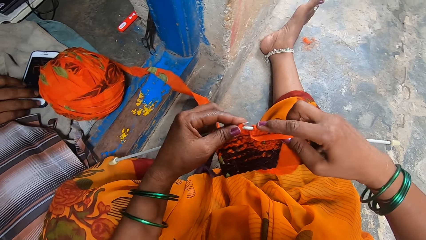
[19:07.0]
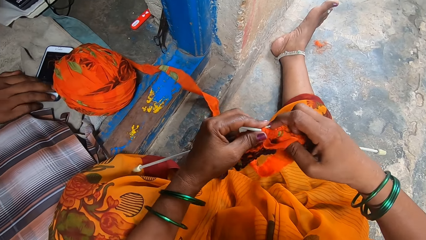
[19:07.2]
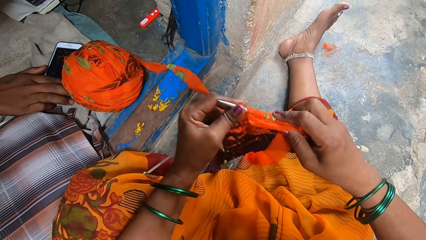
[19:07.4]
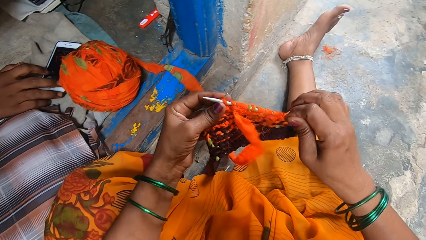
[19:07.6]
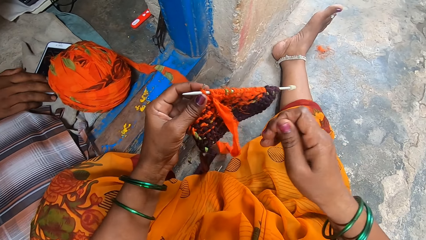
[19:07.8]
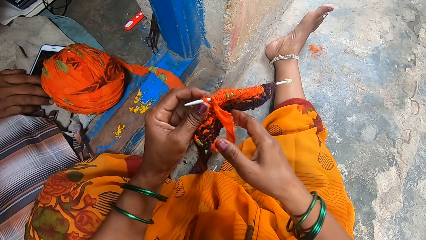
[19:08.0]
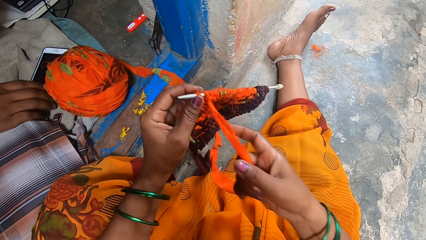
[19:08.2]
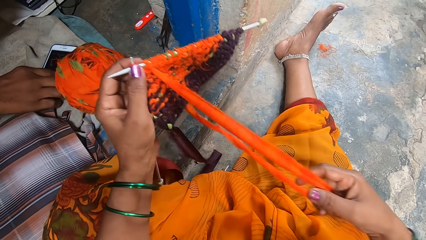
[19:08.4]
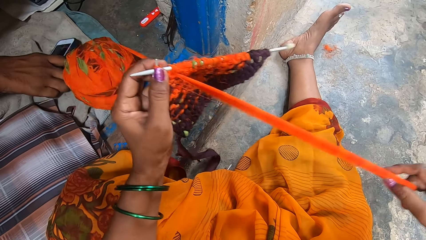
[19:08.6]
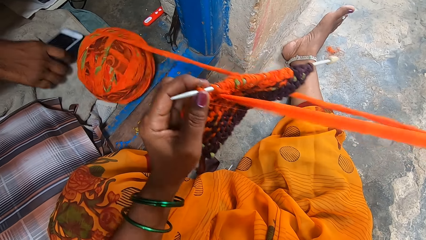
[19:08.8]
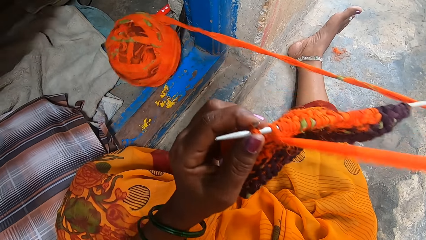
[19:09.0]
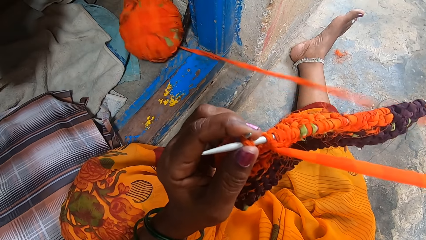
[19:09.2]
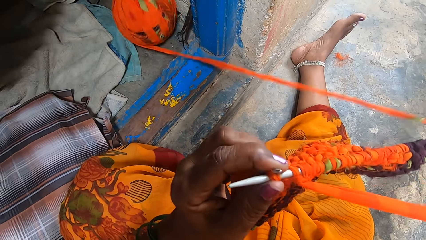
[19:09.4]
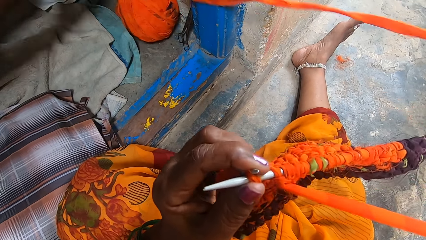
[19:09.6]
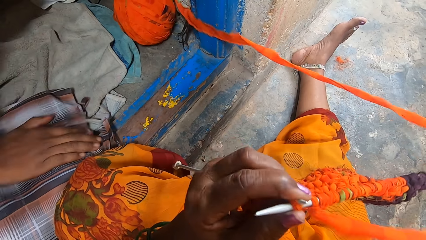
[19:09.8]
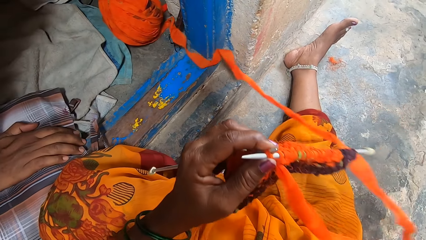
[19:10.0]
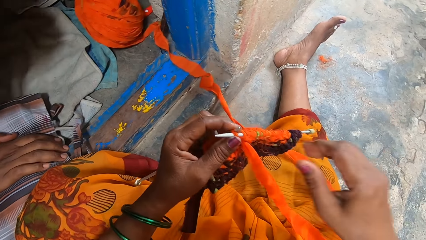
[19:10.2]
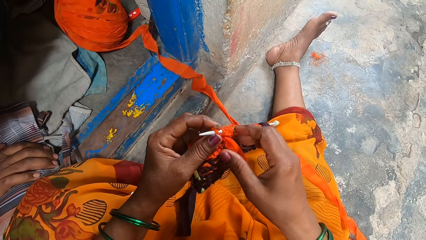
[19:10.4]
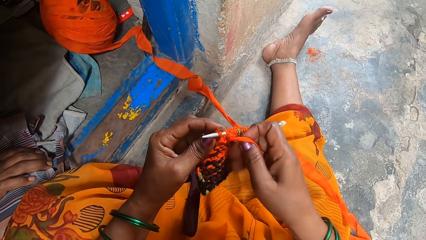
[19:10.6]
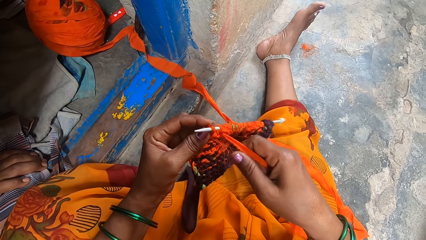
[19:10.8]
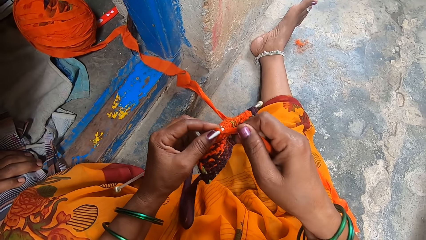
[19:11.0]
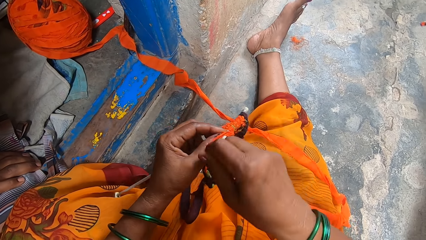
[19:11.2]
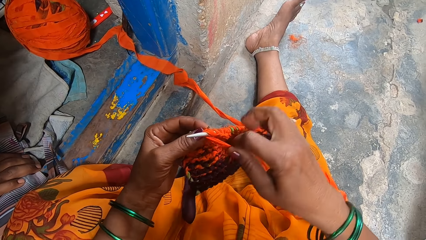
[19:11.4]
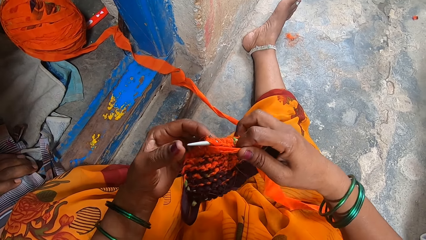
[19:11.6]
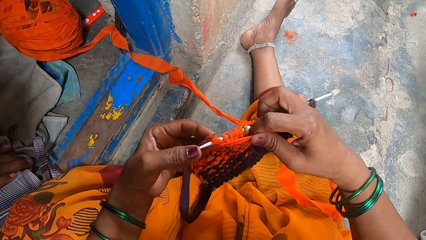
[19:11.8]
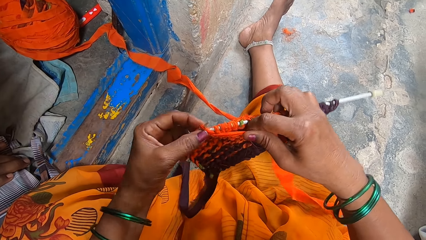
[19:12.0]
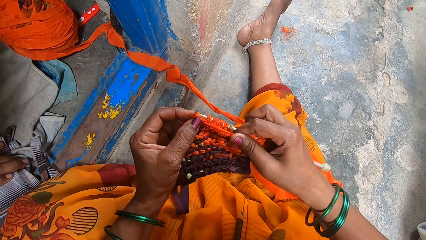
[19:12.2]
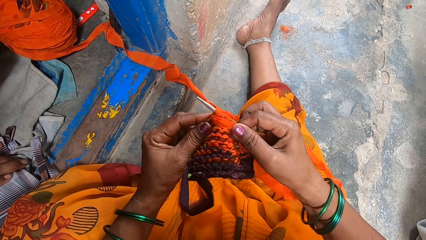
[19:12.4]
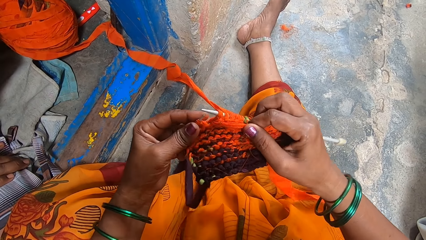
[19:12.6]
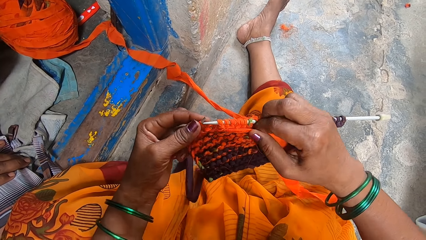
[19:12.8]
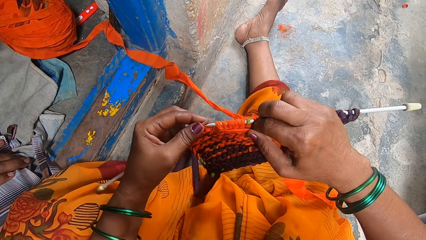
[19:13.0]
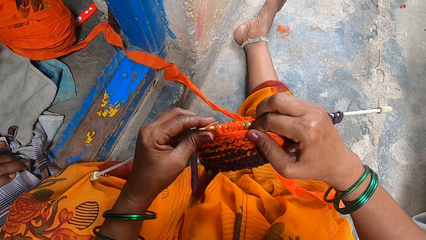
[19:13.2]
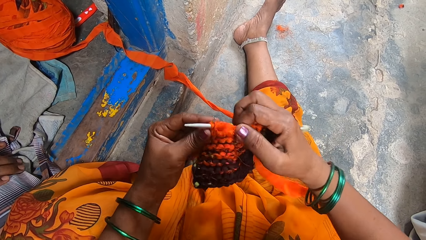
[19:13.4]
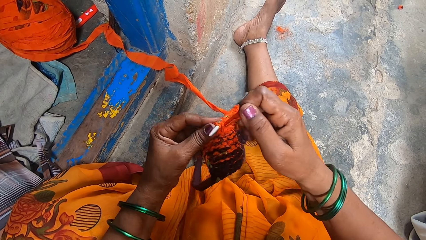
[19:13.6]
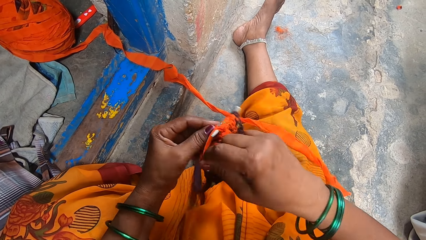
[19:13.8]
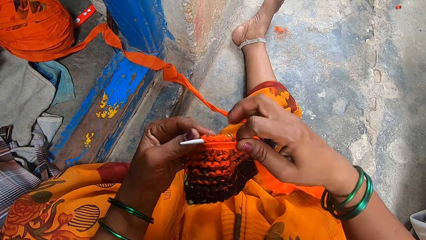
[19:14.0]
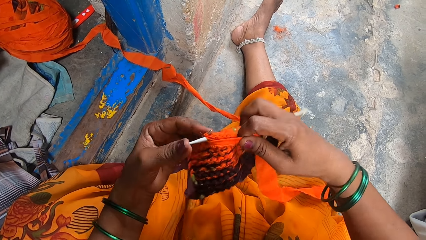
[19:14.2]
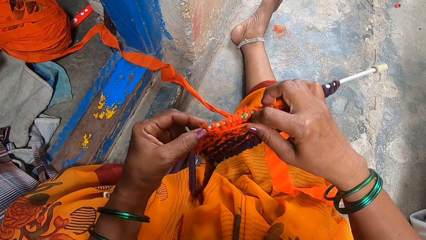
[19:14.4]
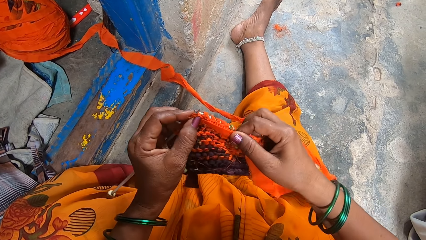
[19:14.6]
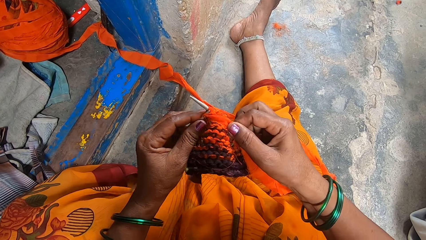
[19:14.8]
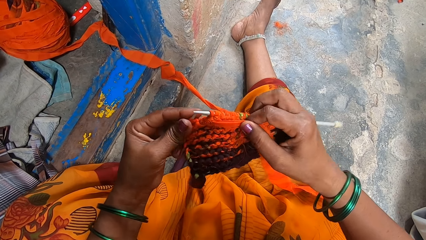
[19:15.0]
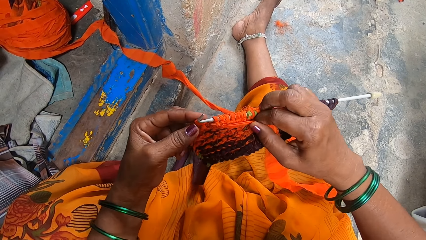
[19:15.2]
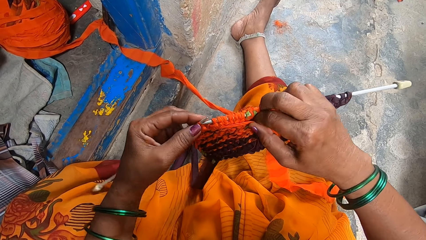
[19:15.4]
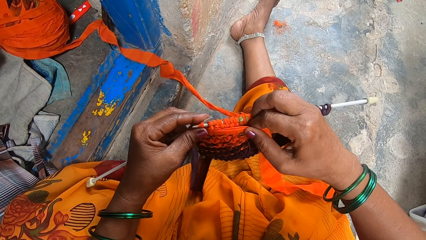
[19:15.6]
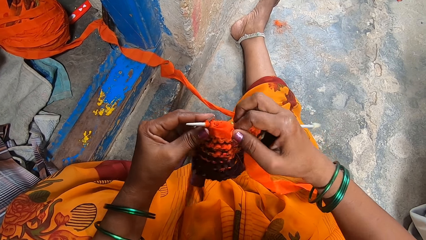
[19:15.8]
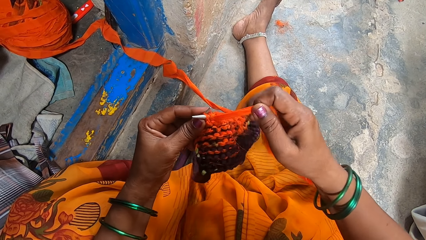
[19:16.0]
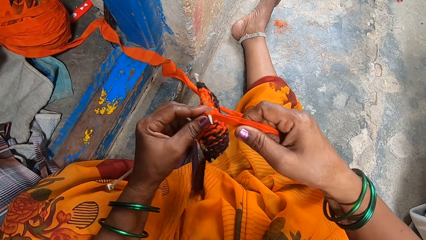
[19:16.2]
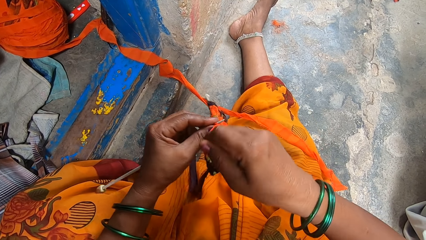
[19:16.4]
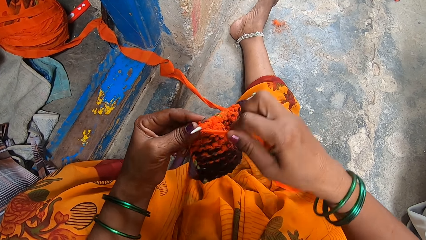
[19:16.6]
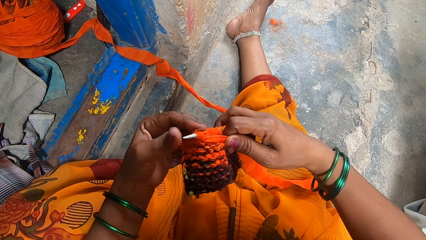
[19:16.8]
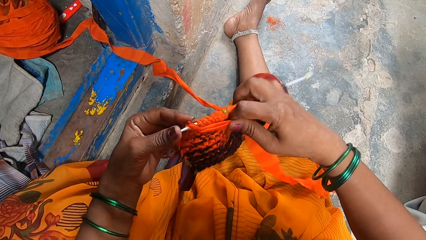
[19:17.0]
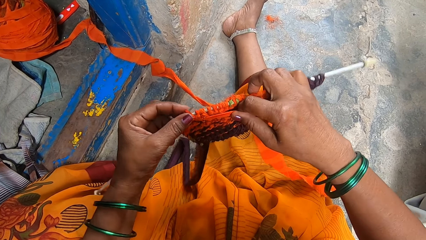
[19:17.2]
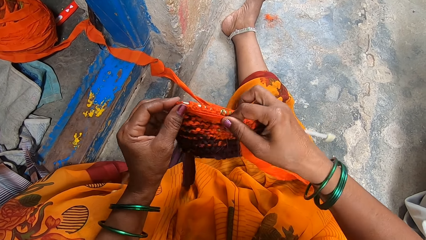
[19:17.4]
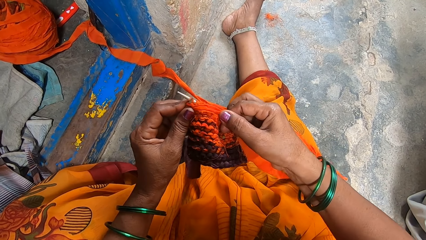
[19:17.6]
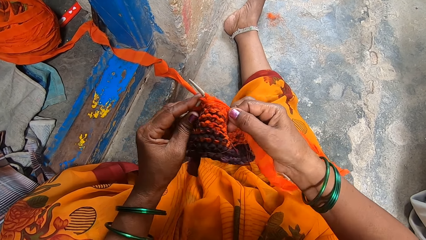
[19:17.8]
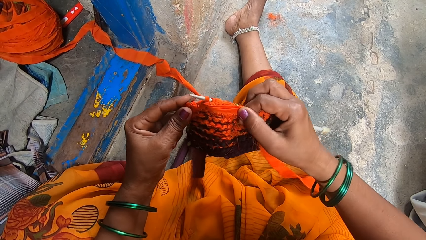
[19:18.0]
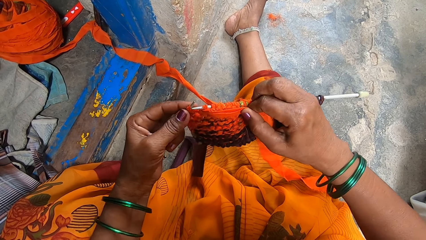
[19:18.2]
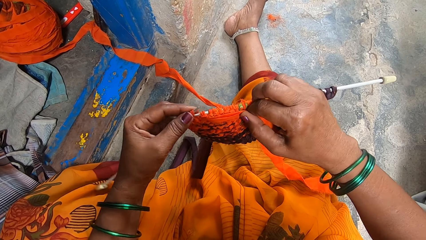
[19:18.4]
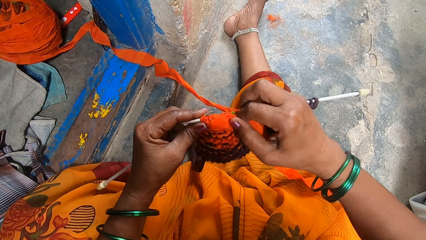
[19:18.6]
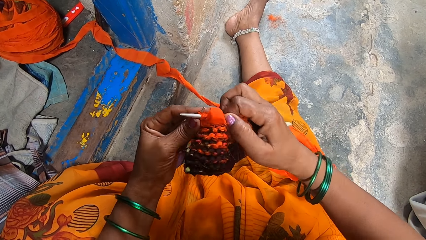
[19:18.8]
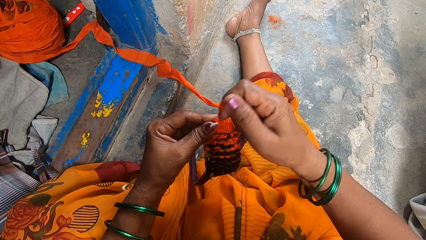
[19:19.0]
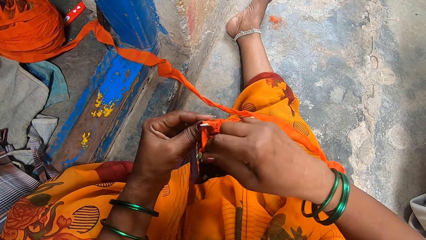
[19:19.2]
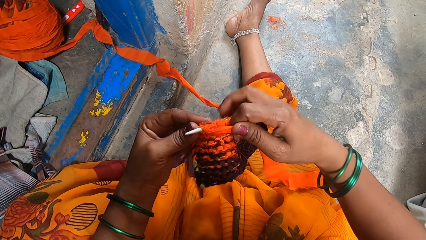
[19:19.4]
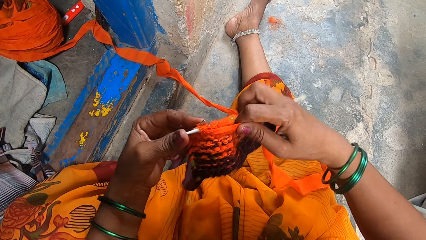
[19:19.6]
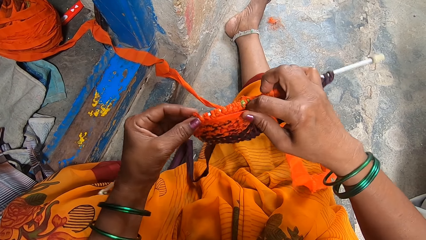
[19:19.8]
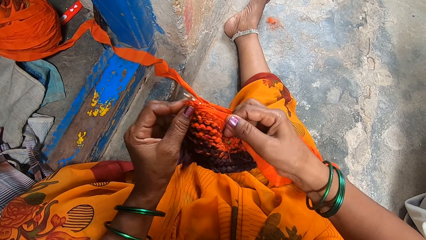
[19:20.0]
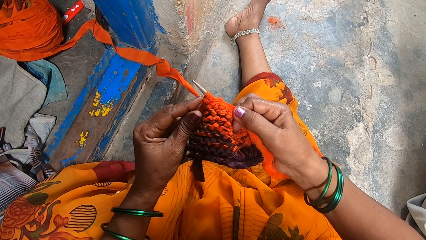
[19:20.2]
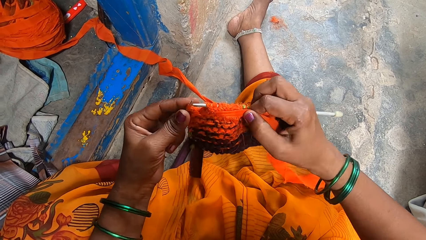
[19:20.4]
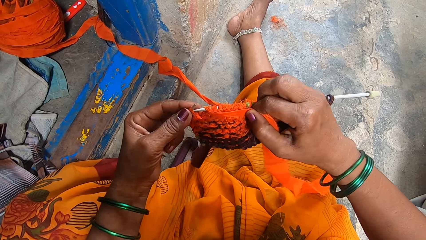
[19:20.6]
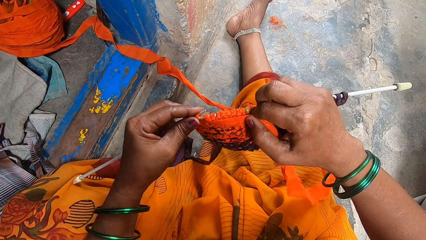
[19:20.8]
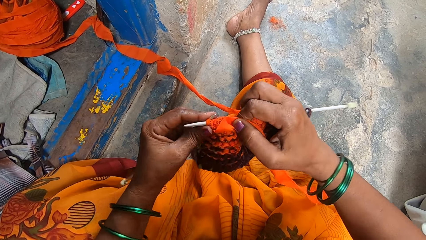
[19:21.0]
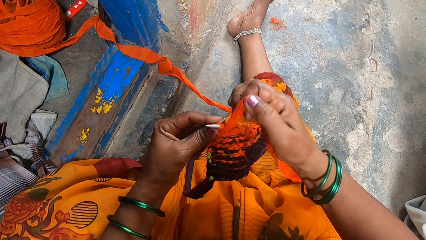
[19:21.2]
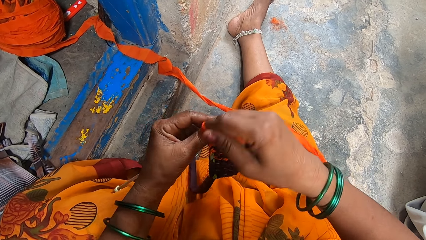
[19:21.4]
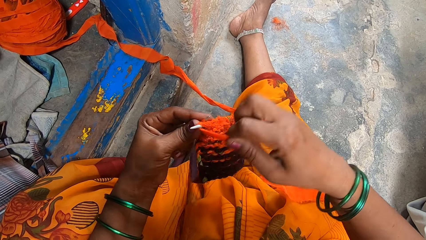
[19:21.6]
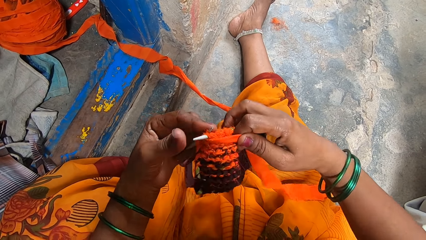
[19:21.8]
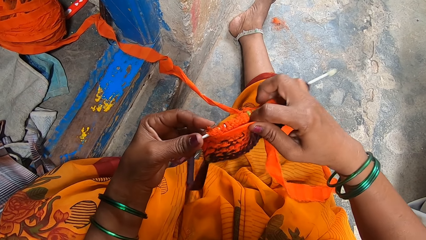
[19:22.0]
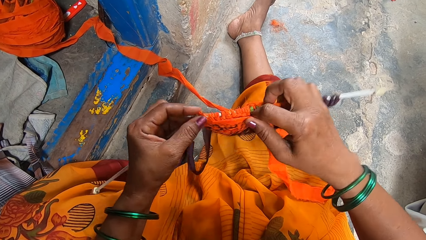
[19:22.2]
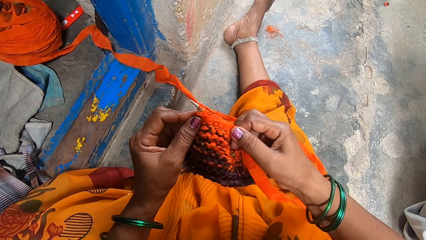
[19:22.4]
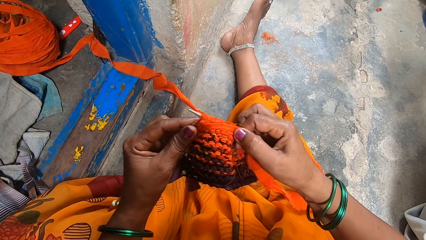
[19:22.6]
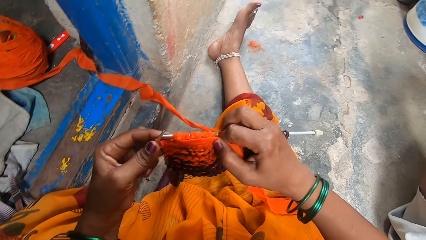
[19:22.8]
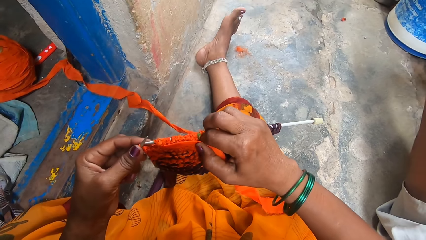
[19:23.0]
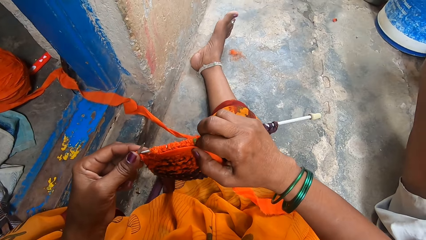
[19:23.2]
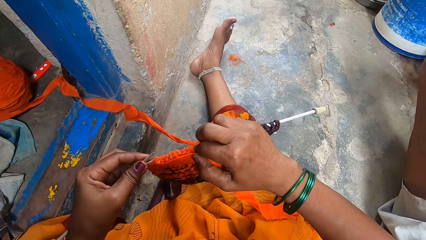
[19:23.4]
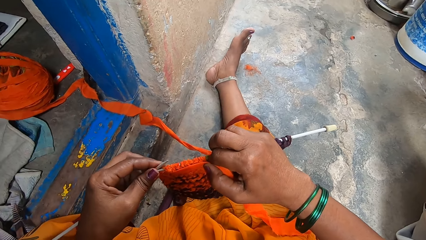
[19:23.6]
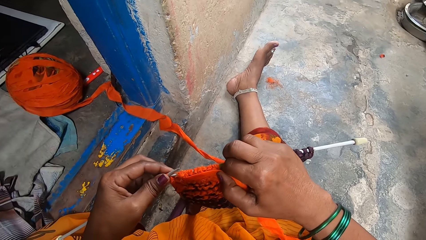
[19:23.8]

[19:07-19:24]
The camera wearer adjusts the Ankara material. They crochet the yarn.
